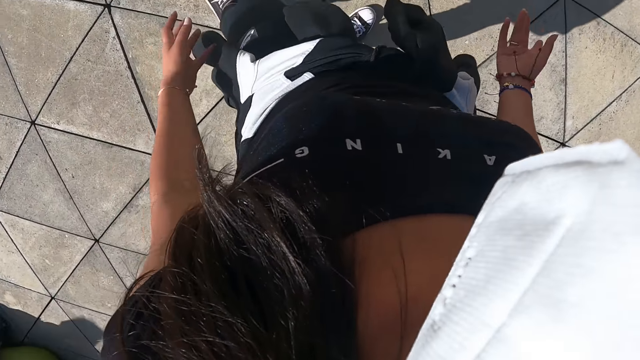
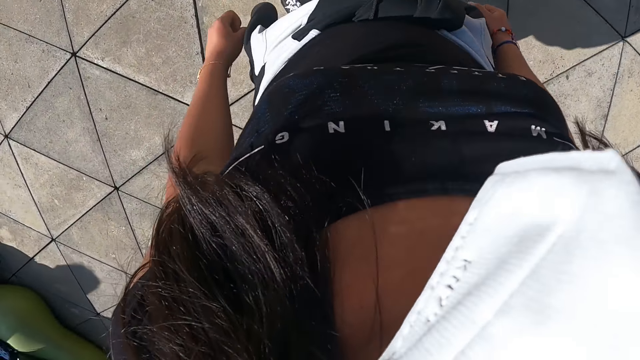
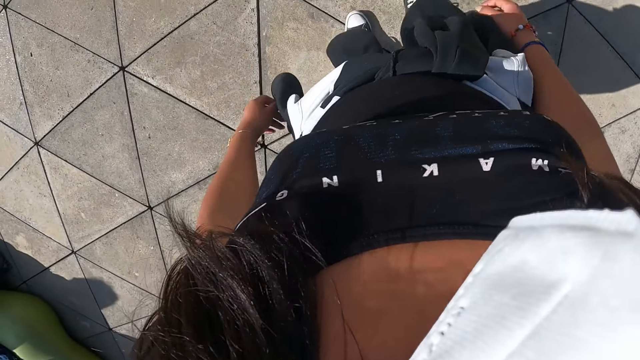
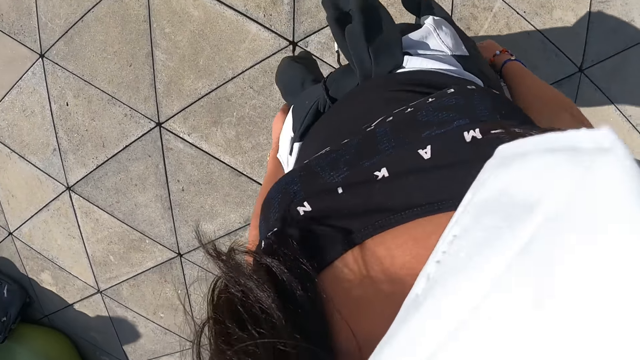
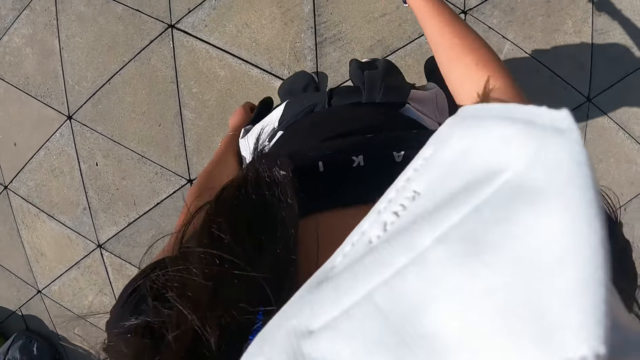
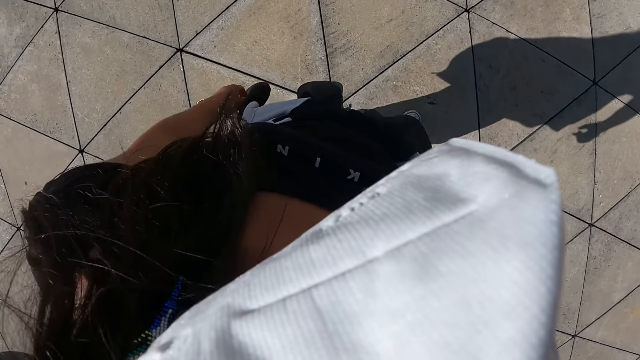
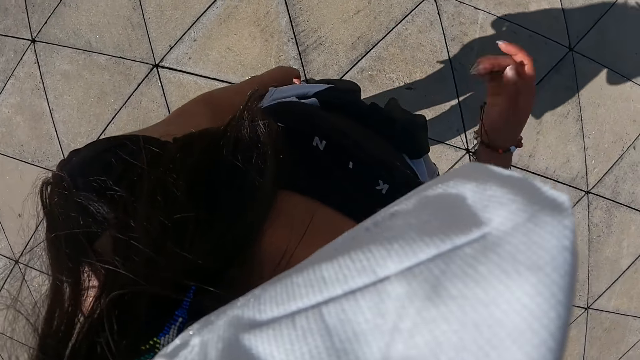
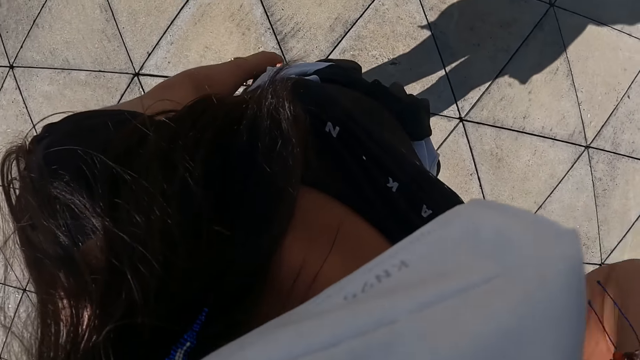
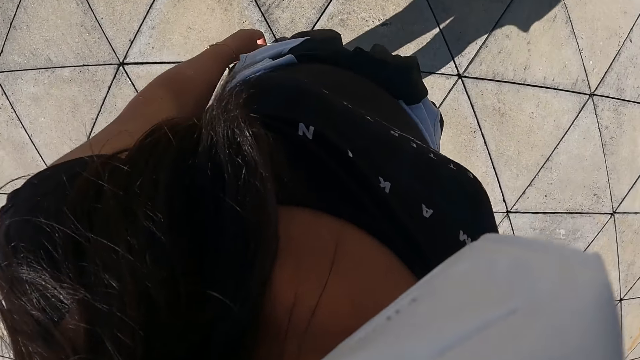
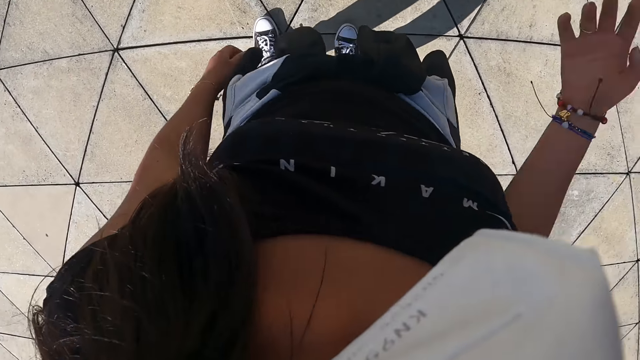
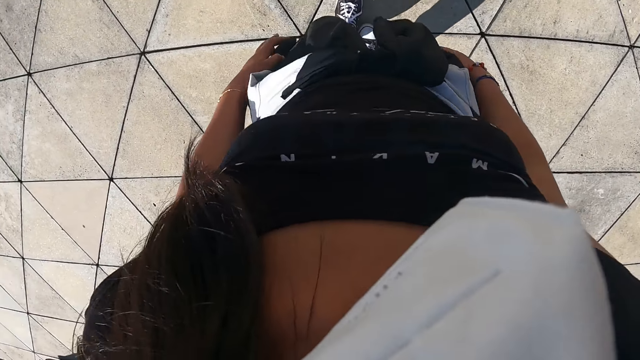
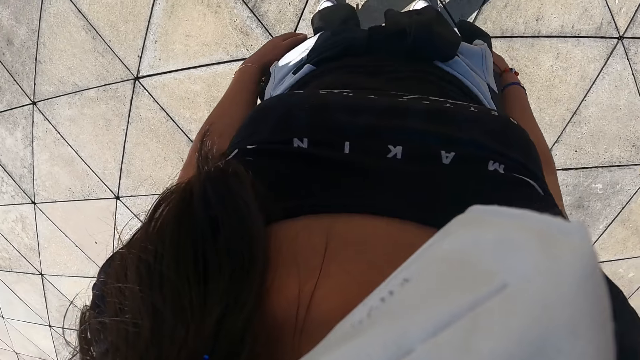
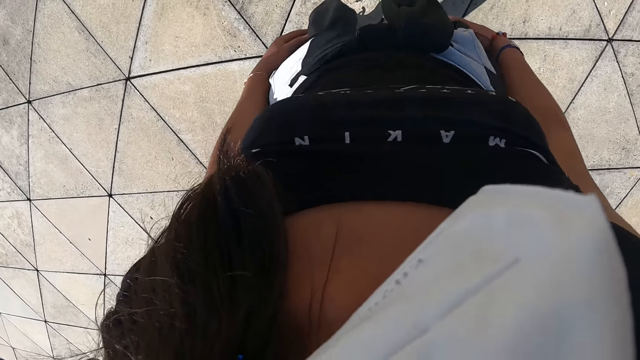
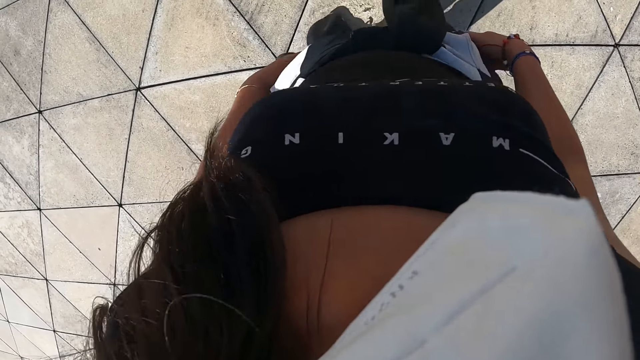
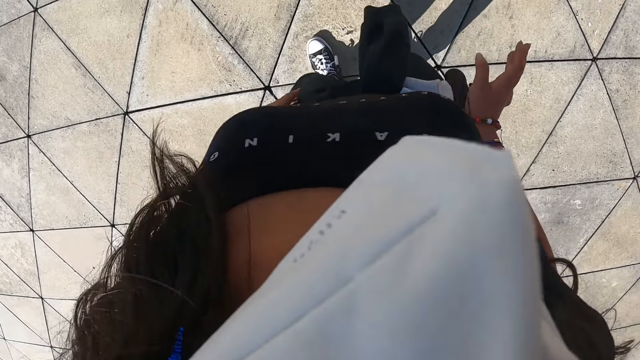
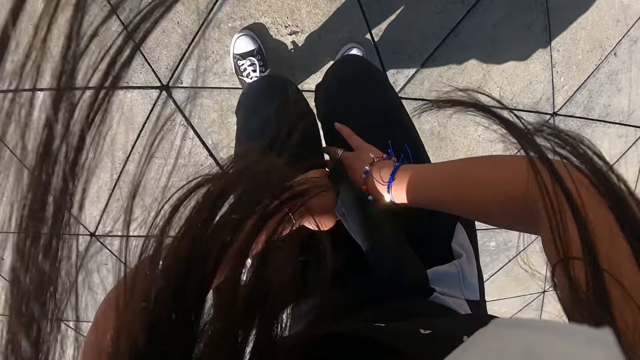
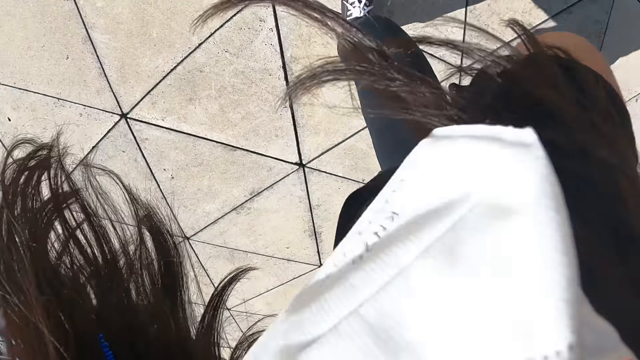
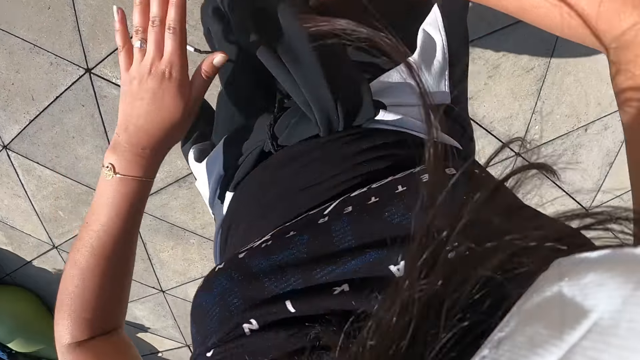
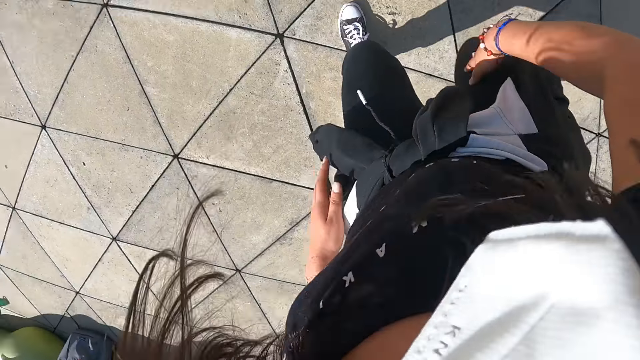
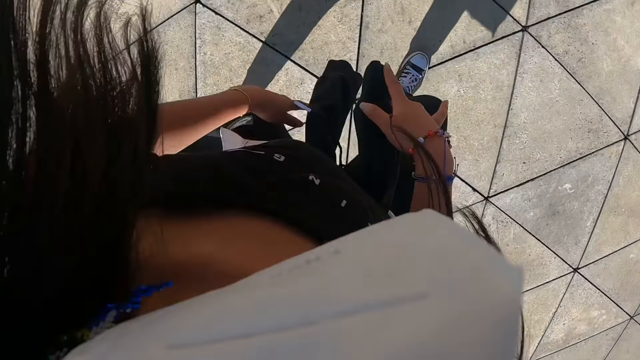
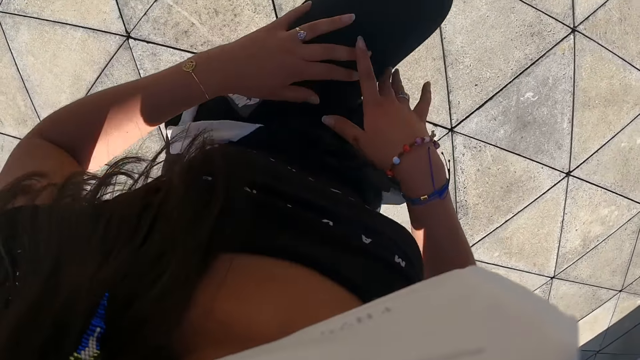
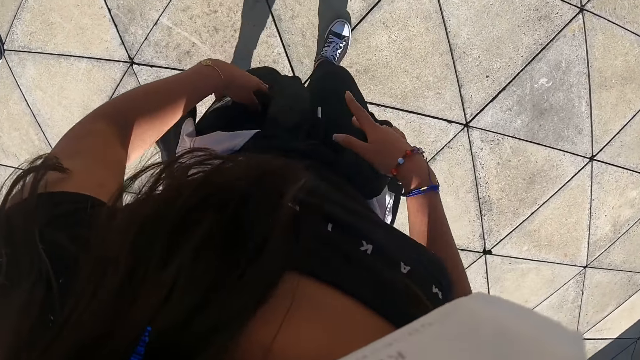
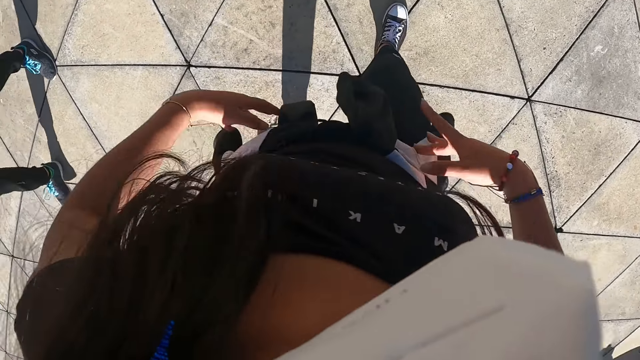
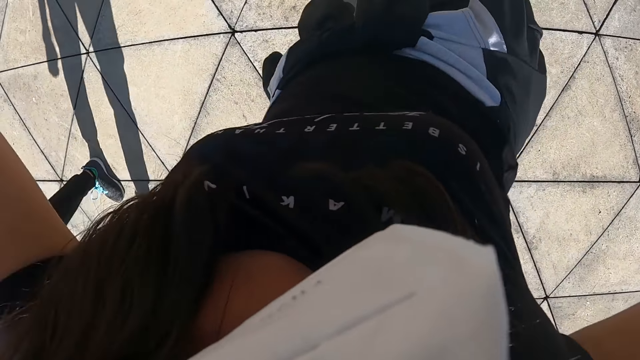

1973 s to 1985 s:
The camera wearer walks around the field. She moves her right hand. She dances. She exercises in the field.

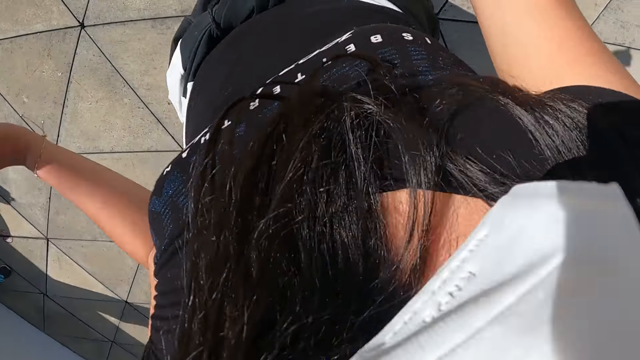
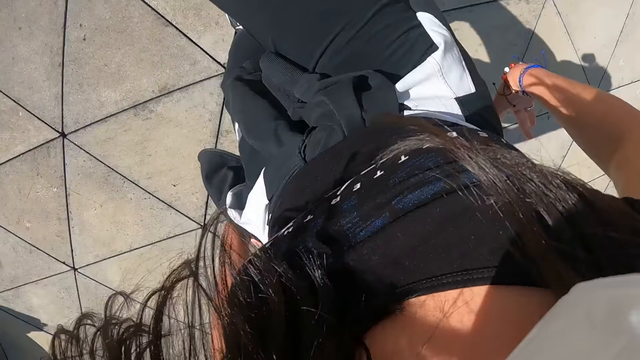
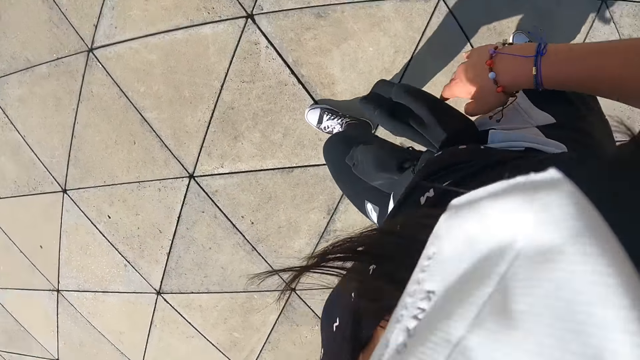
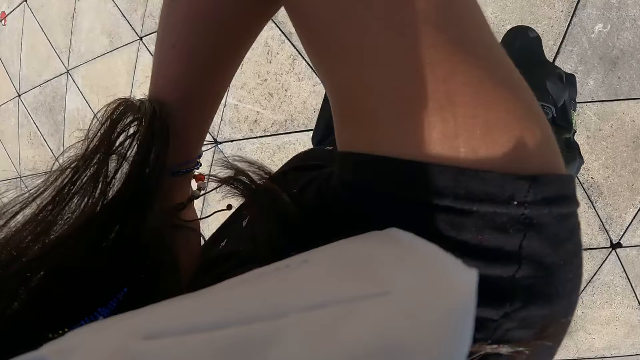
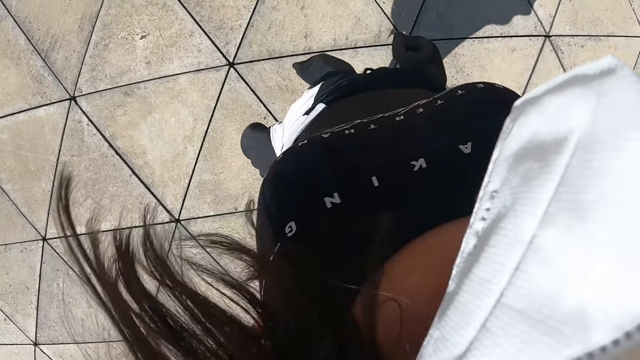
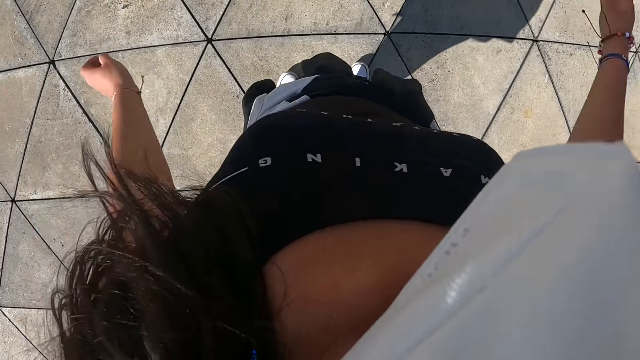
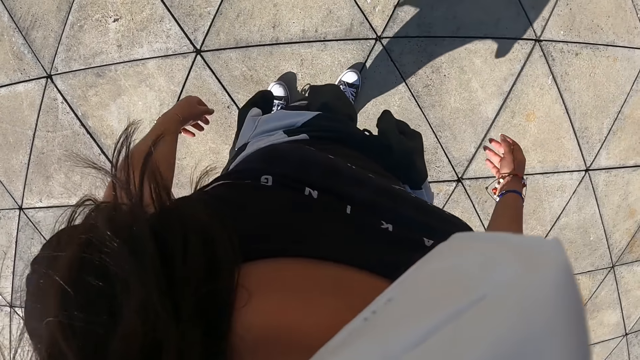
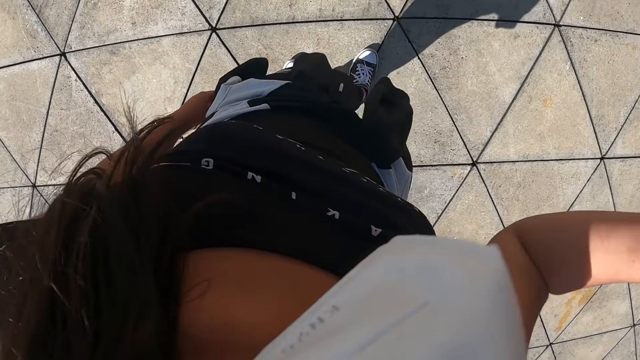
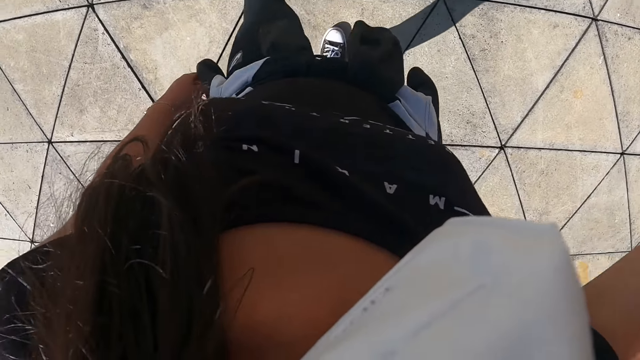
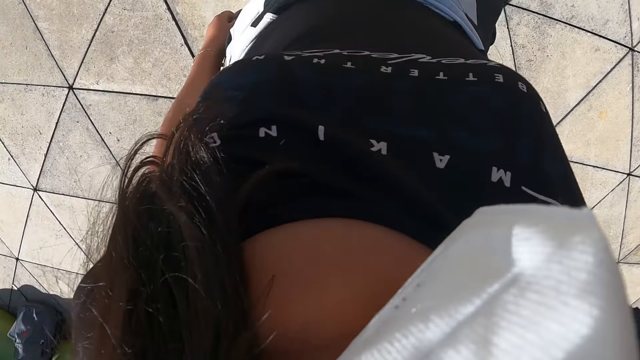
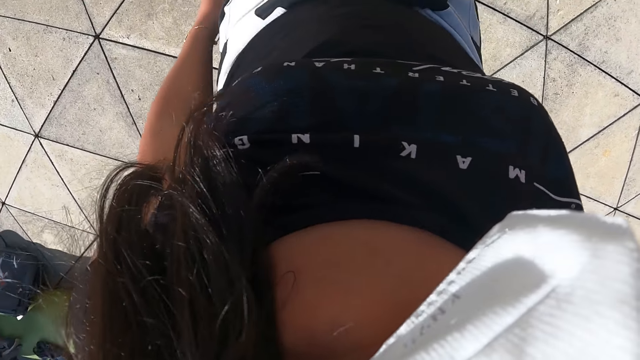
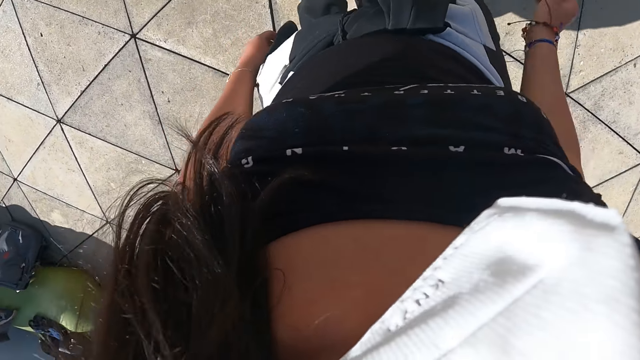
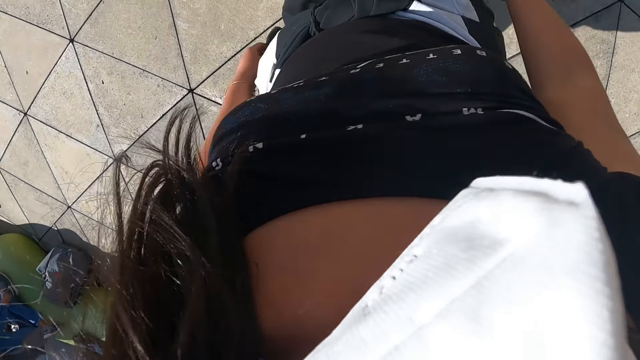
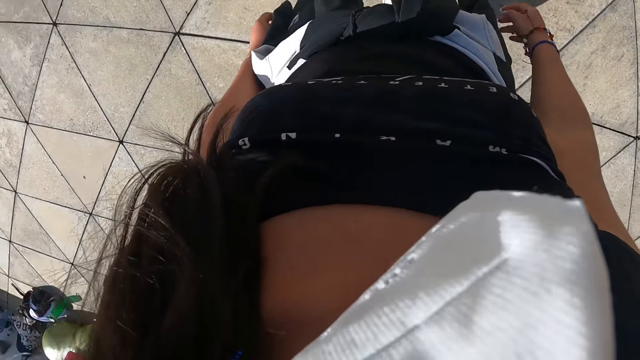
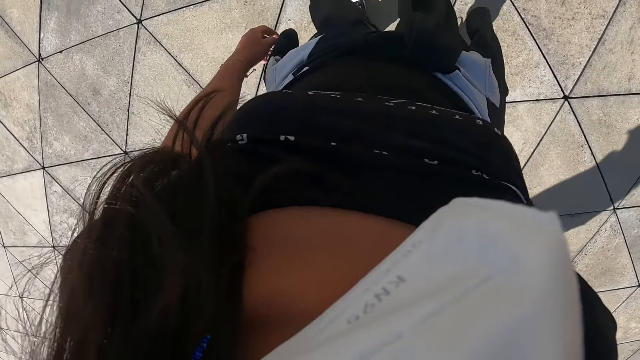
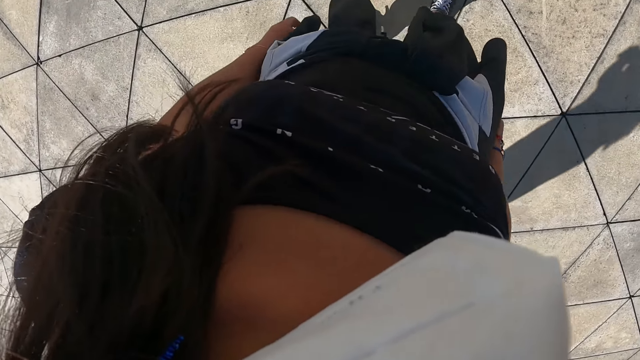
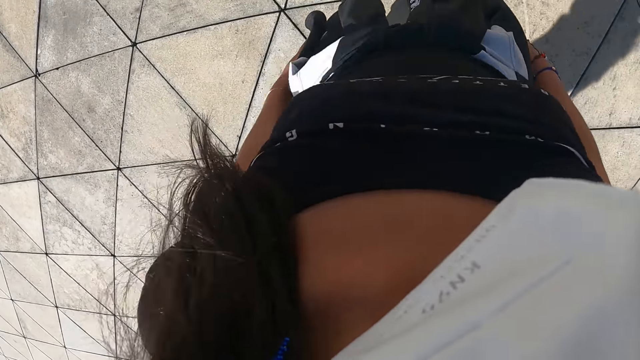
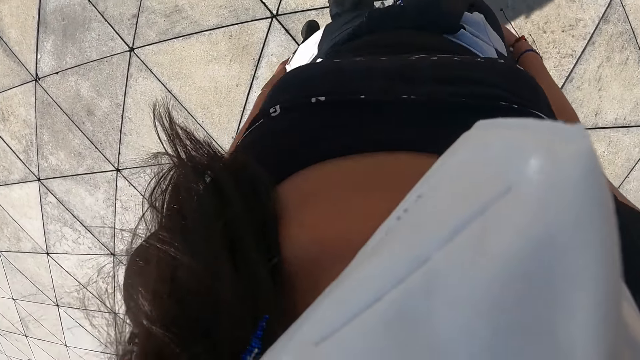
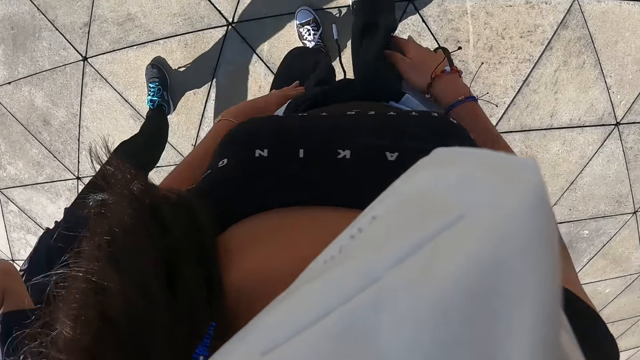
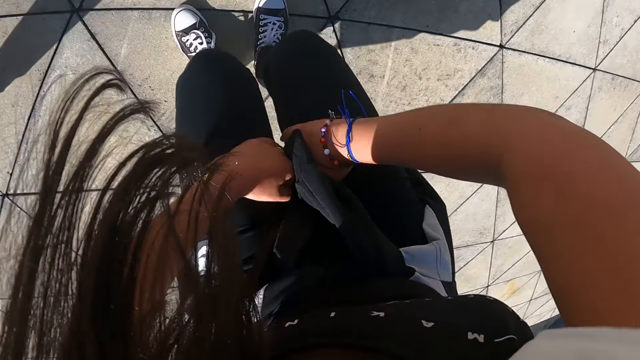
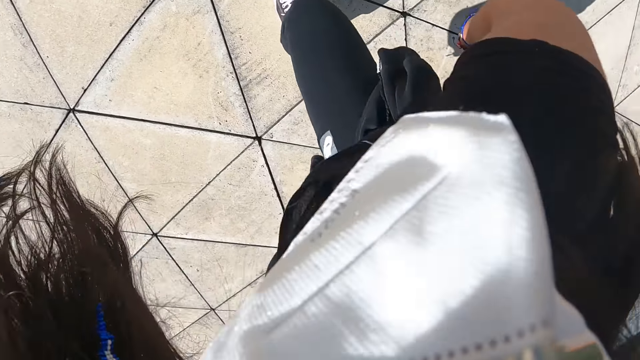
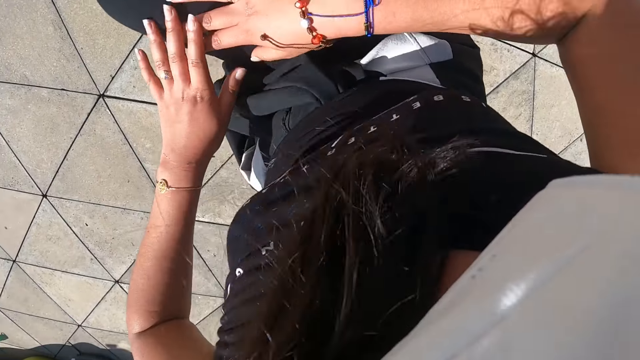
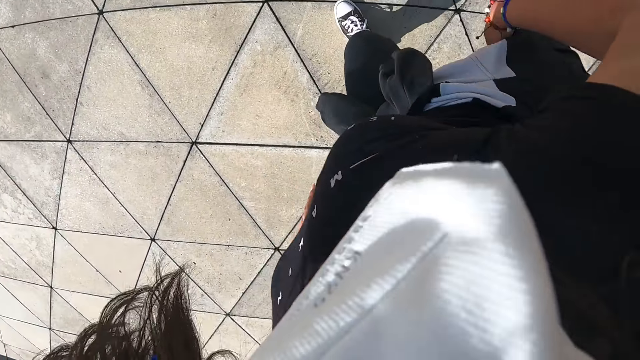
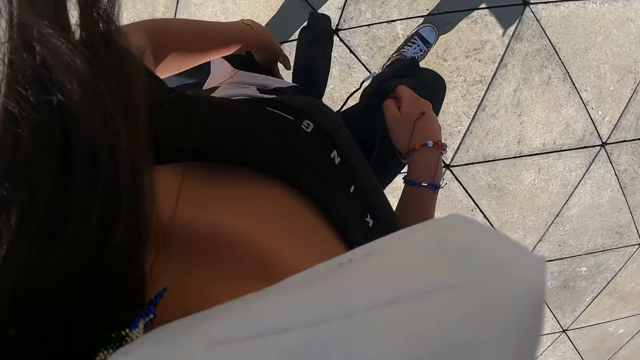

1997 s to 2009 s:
The camera wearer pauses. She moves her right hand. She dances. She exercises in the field.
